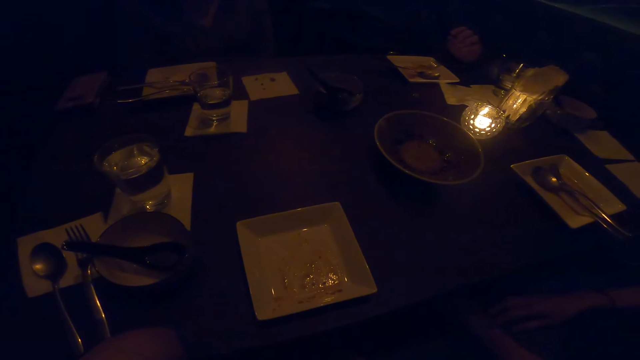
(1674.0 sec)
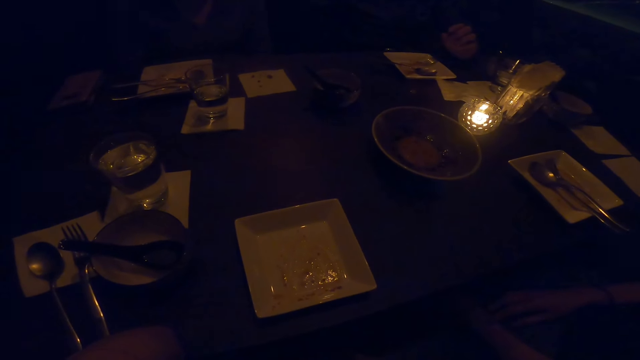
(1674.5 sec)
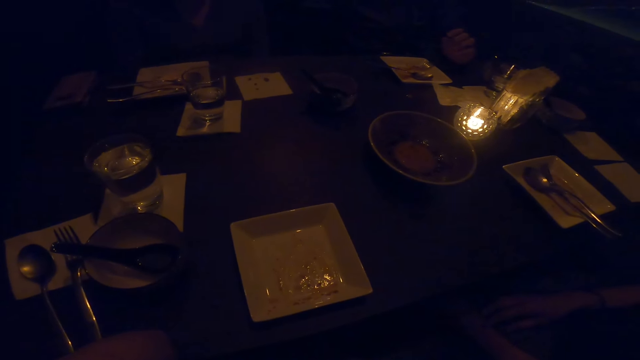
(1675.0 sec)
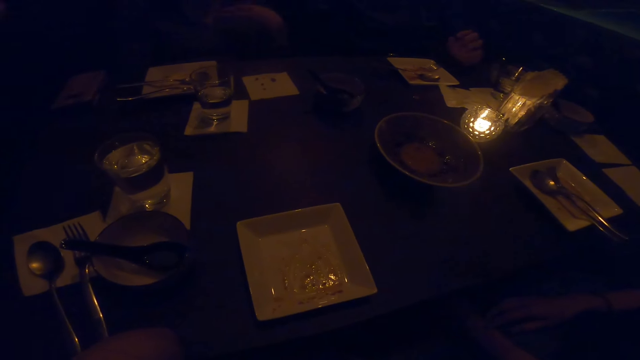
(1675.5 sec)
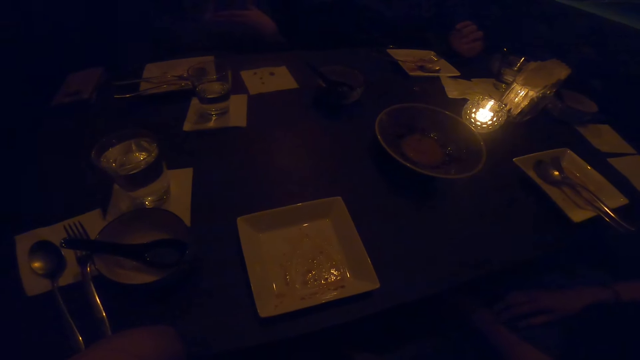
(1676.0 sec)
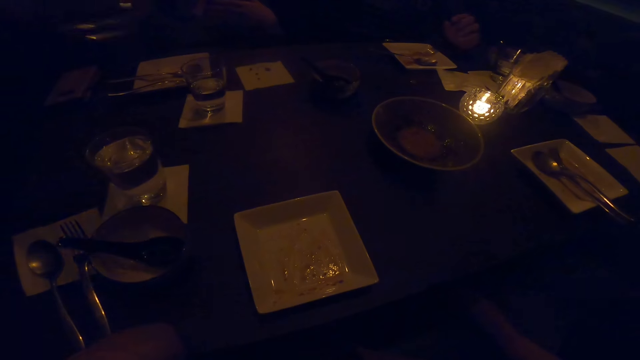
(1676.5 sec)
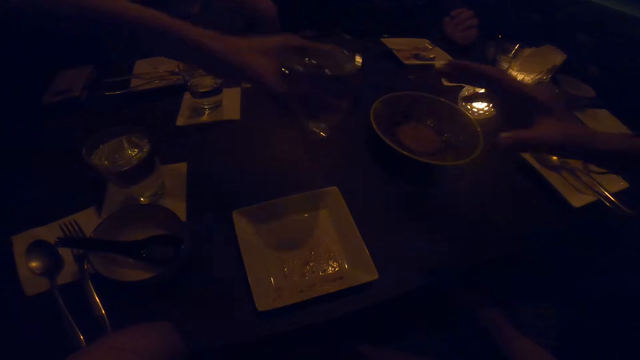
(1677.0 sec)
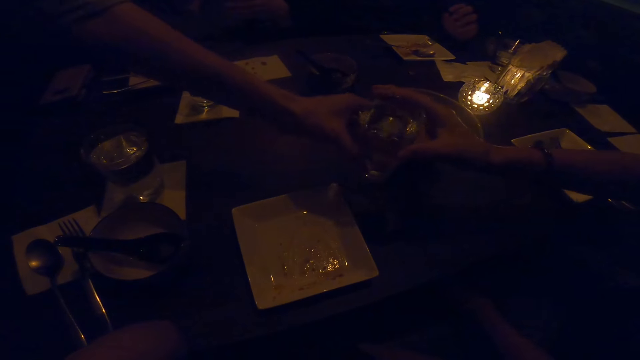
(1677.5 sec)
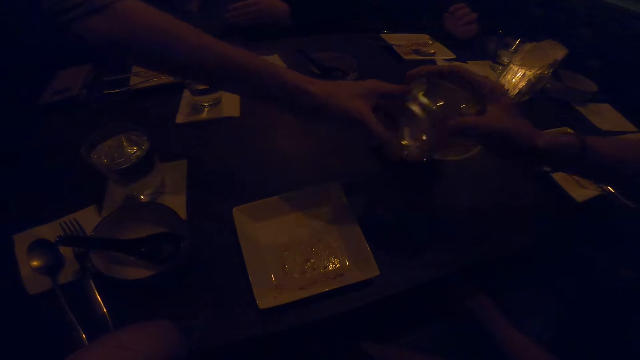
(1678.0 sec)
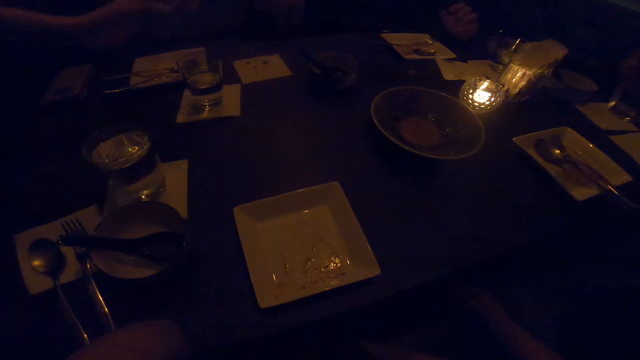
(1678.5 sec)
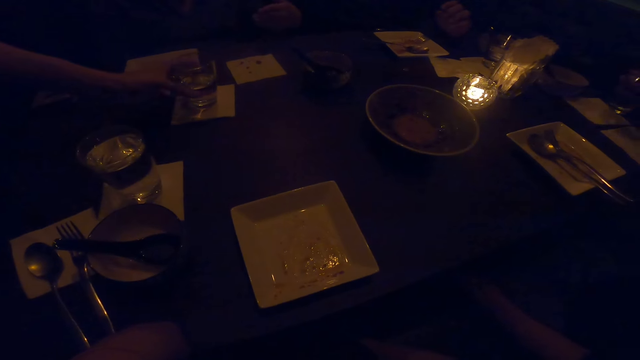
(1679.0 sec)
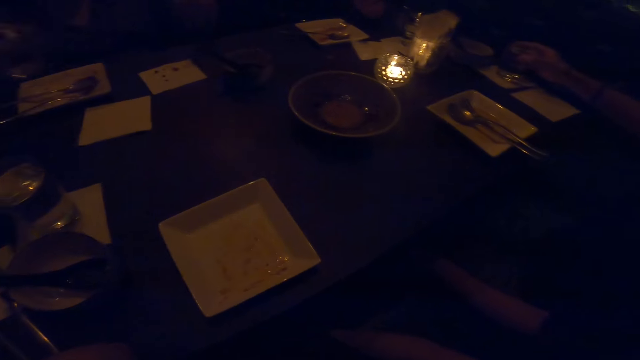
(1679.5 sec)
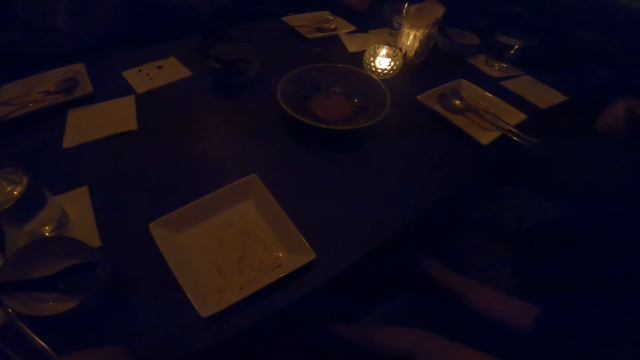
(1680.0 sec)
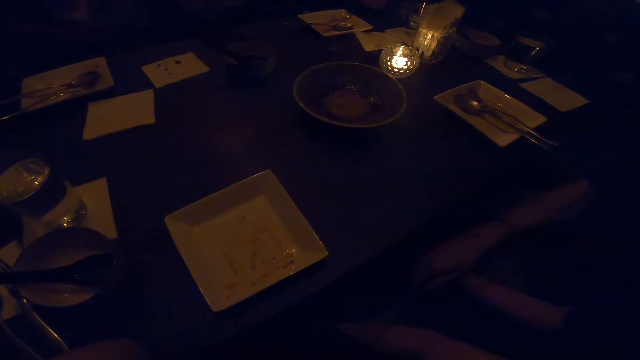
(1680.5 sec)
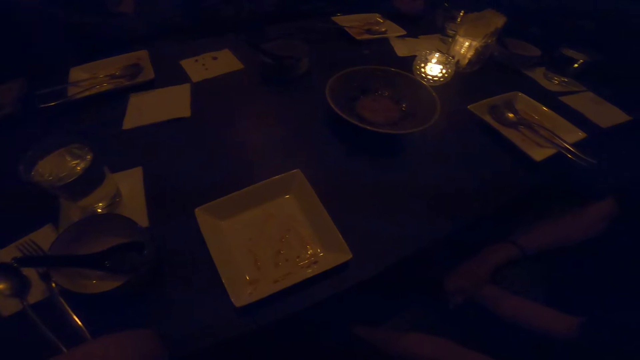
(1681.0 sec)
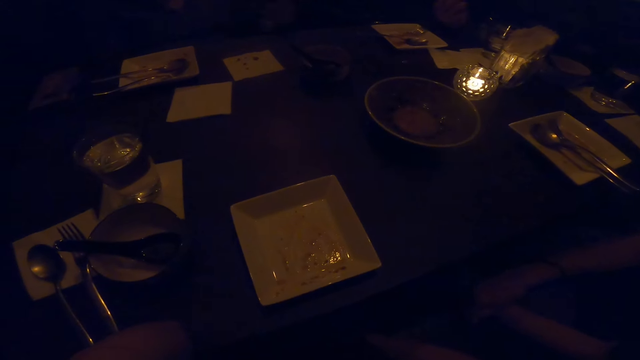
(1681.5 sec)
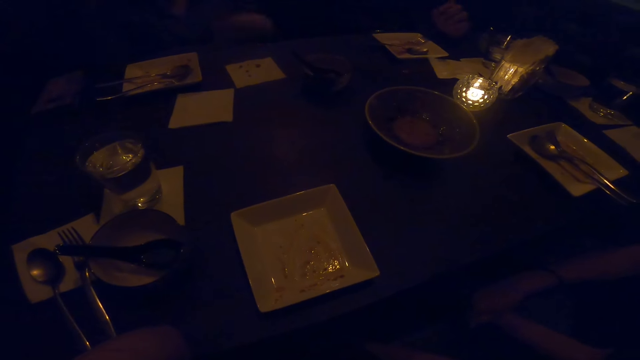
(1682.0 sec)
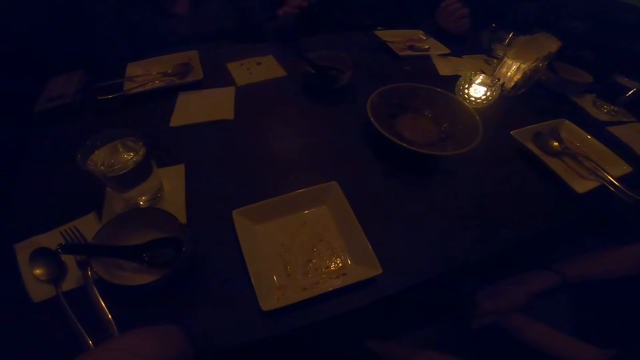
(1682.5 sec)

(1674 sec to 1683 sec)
A woman gives a glass of water to another woman.

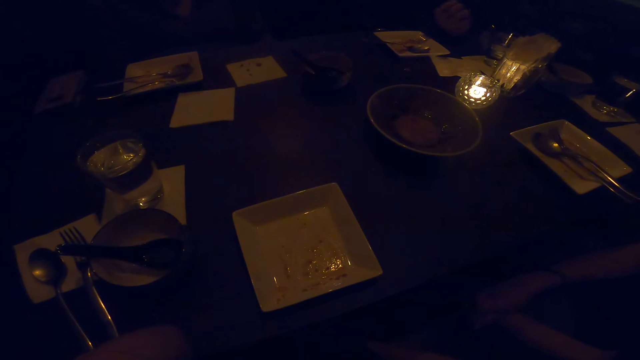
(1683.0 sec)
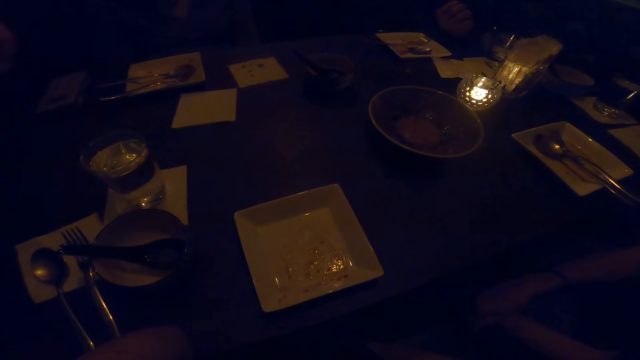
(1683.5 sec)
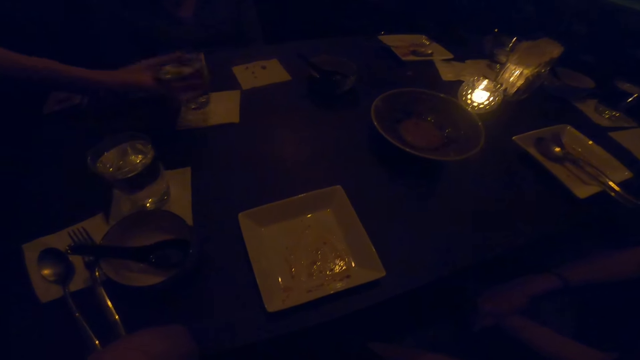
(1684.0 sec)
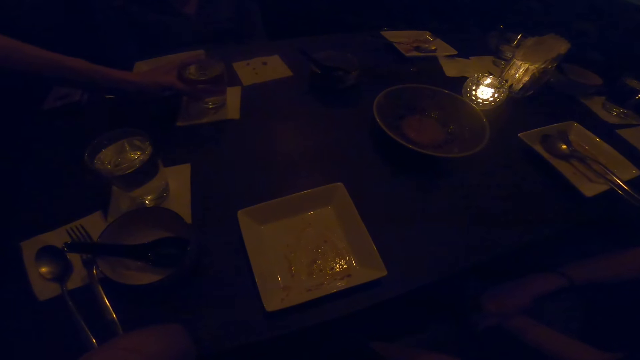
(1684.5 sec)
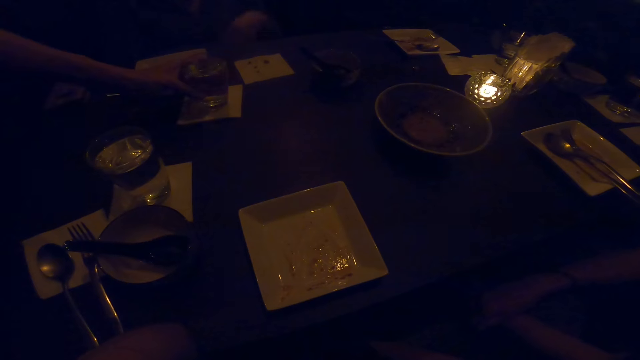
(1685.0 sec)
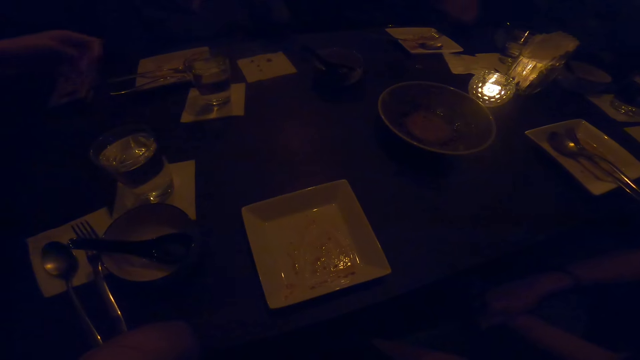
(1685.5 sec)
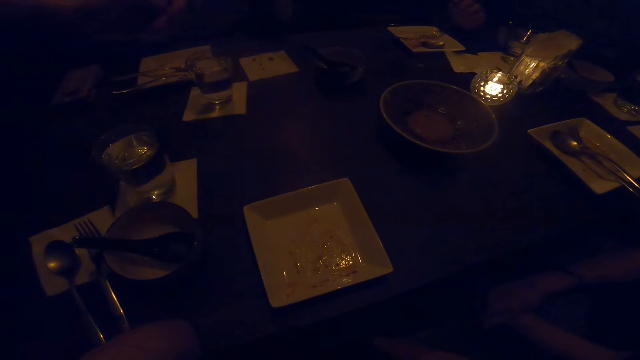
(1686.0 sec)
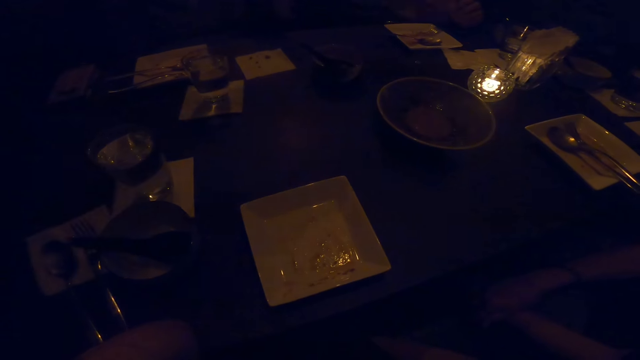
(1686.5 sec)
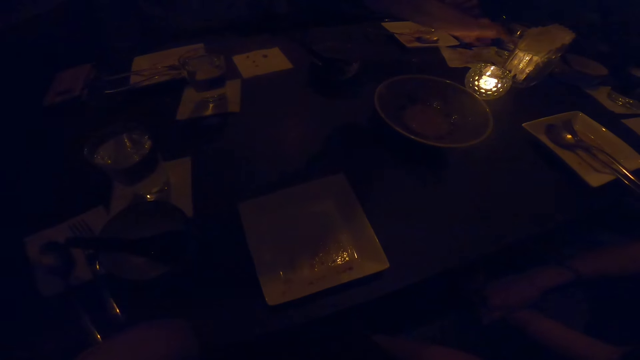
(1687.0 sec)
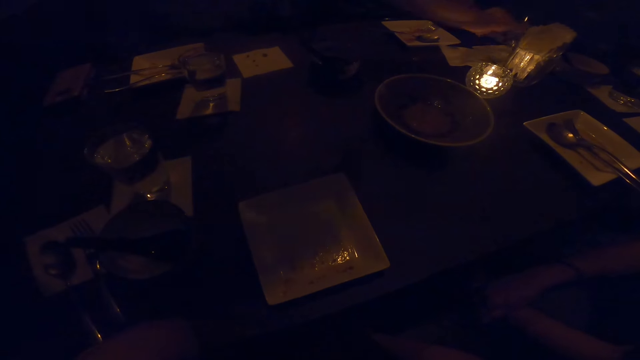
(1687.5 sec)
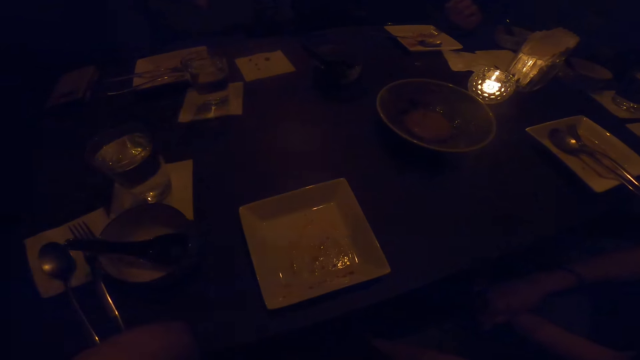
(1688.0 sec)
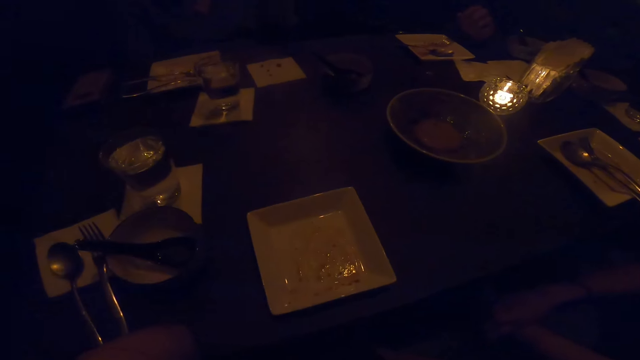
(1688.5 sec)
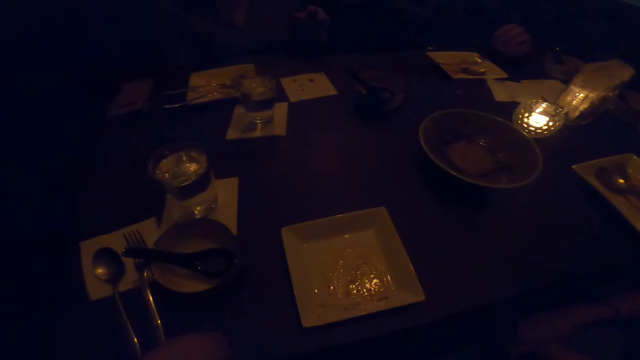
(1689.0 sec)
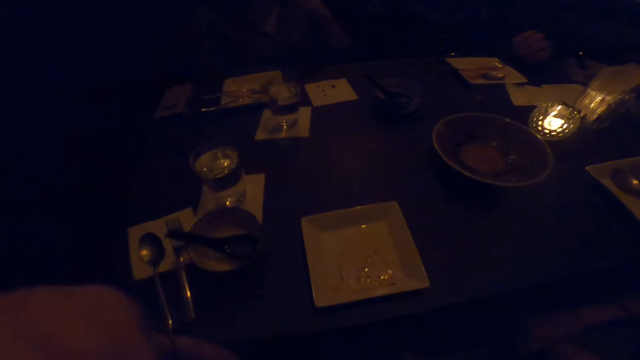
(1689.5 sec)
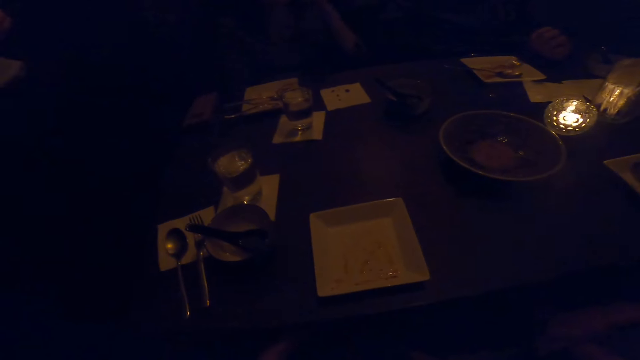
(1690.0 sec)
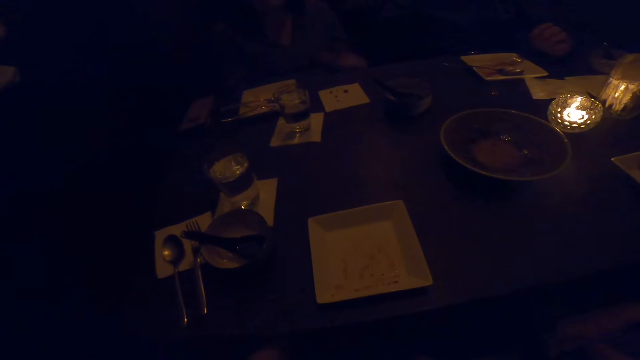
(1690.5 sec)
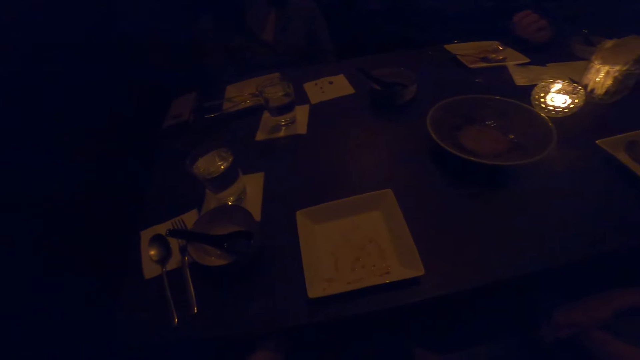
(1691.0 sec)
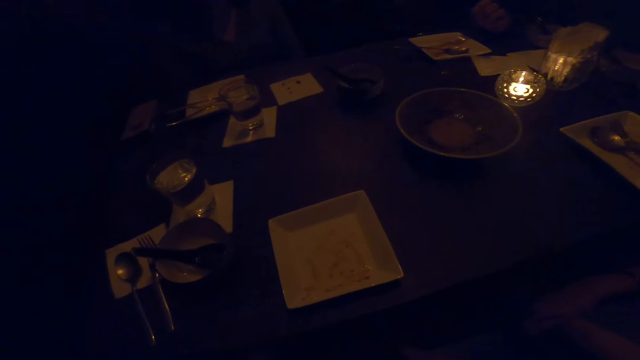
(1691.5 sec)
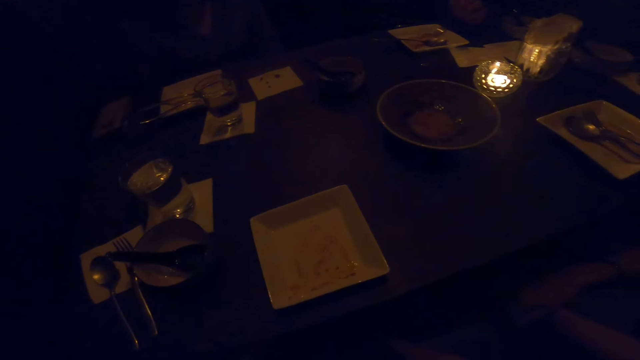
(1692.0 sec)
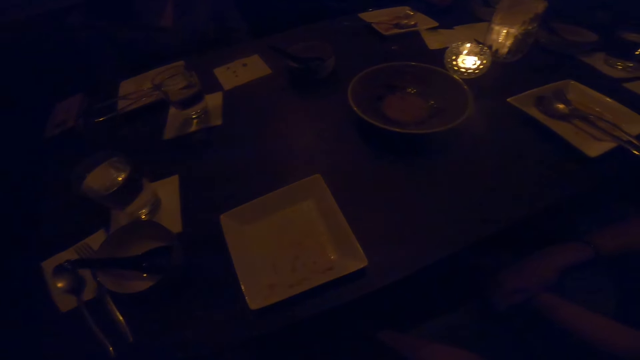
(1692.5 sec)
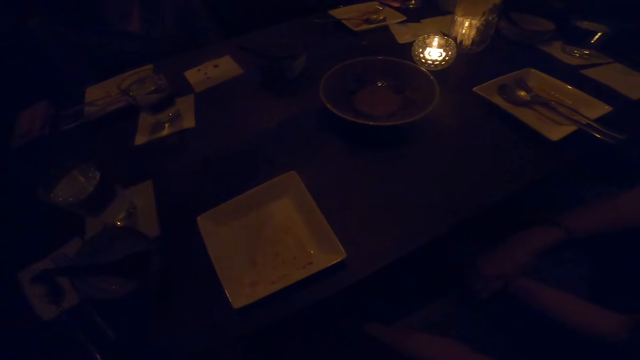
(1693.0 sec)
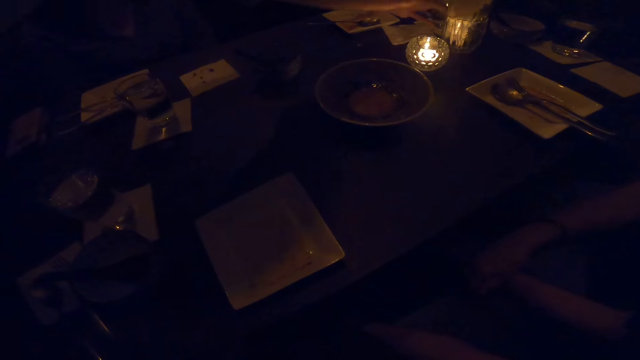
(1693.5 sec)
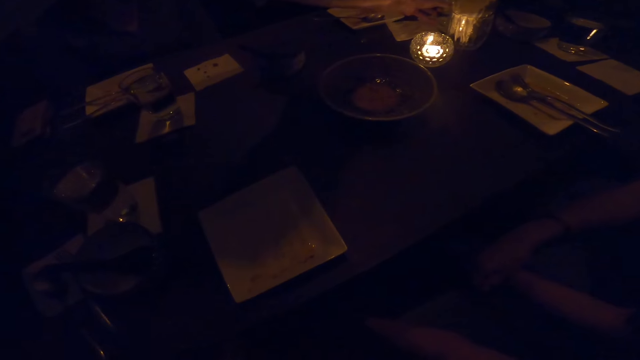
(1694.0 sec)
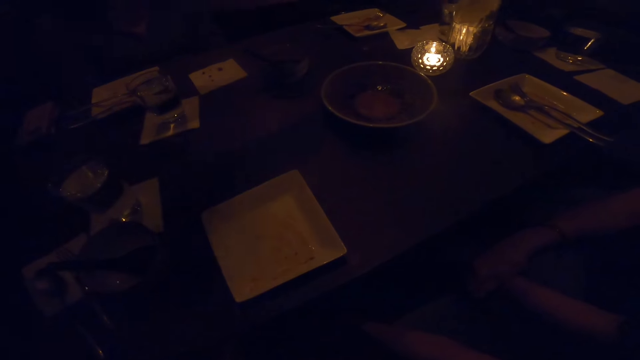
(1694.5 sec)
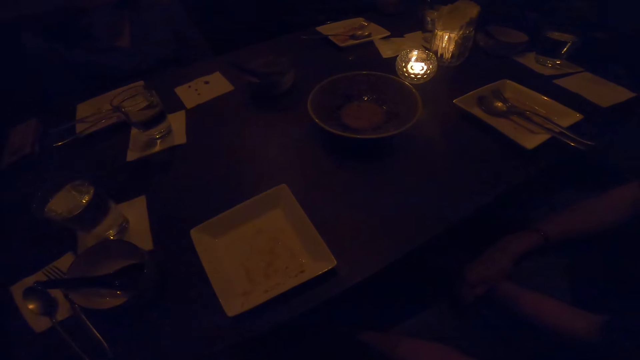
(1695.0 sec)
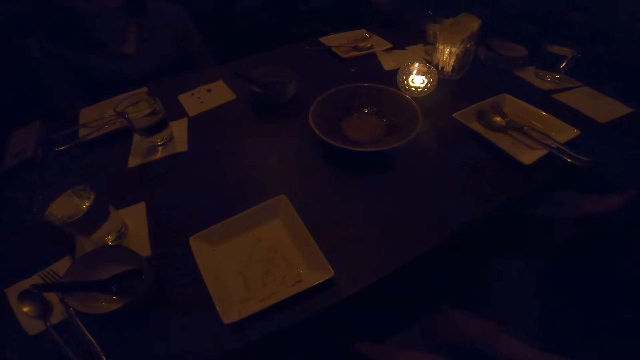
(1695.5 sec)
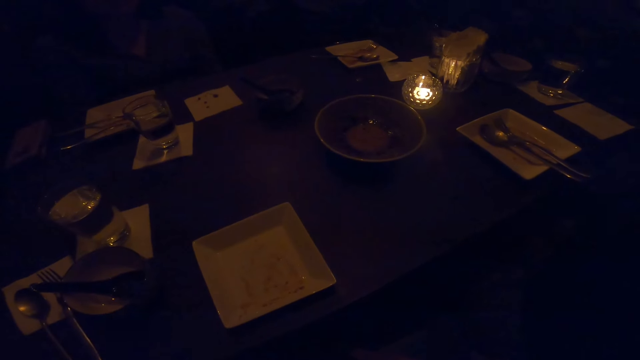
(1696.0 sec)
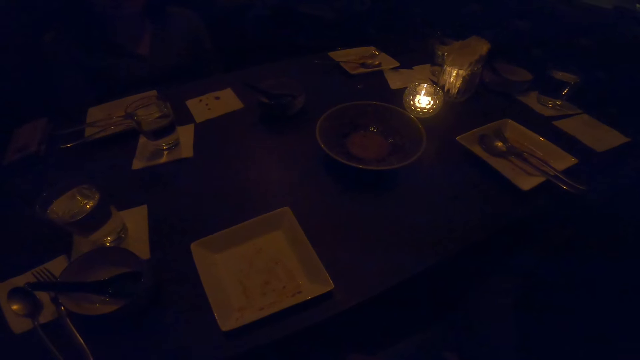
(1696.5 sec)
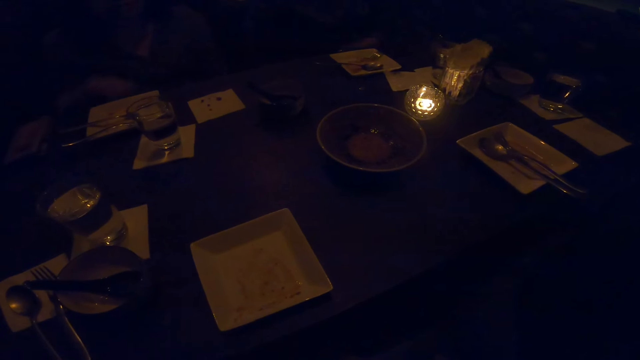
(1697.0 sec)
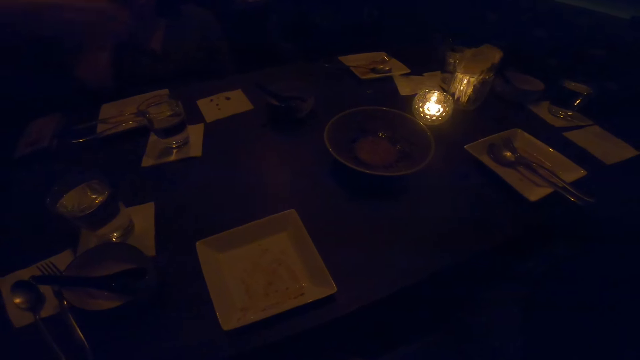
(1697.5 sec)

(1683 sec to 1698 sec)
A woman puts a glass of water on the table. She picks up the glass of water. She puts the glass of water on the table.
